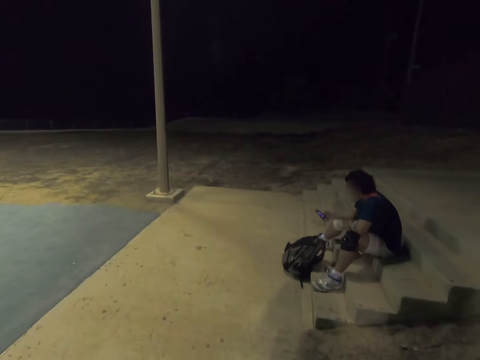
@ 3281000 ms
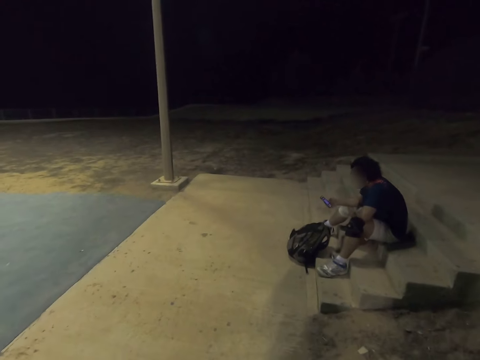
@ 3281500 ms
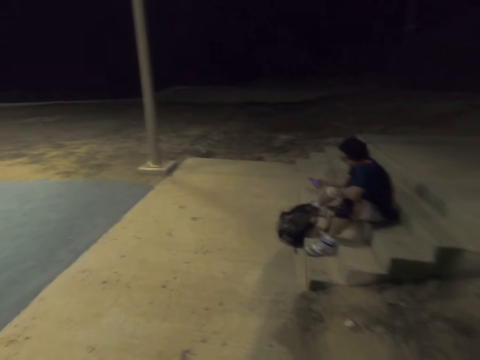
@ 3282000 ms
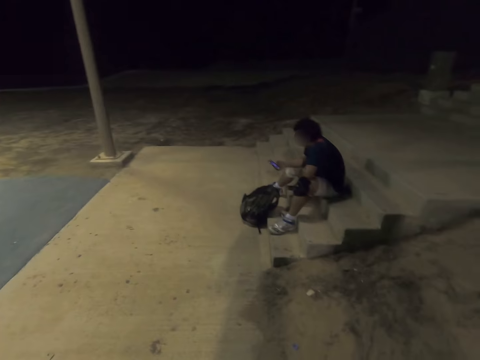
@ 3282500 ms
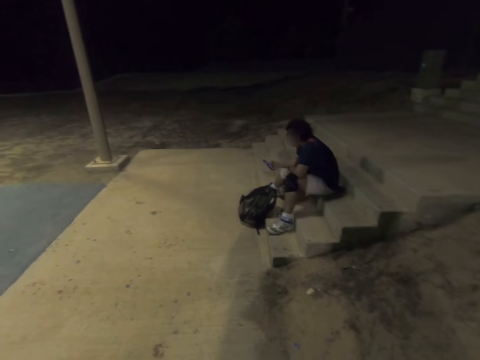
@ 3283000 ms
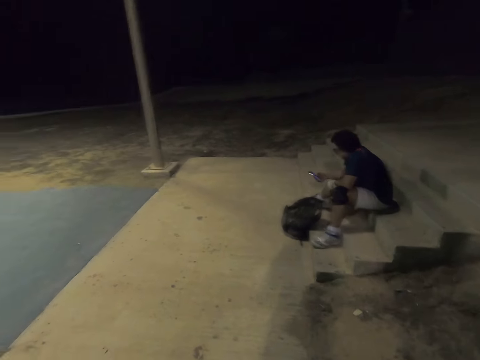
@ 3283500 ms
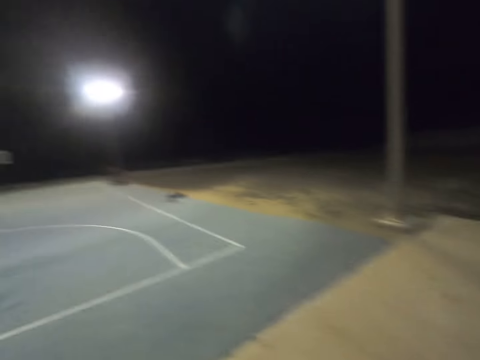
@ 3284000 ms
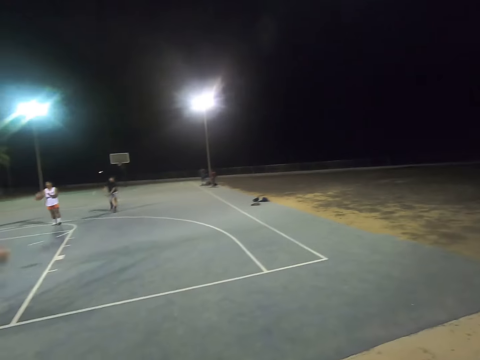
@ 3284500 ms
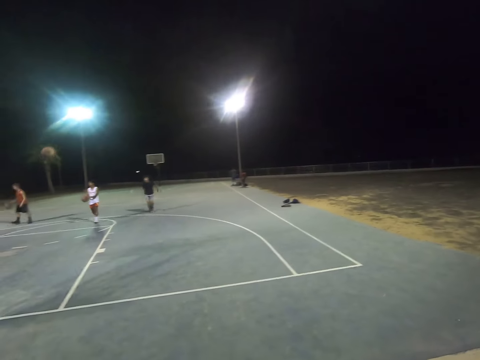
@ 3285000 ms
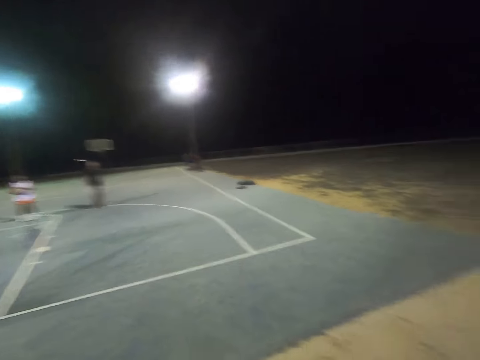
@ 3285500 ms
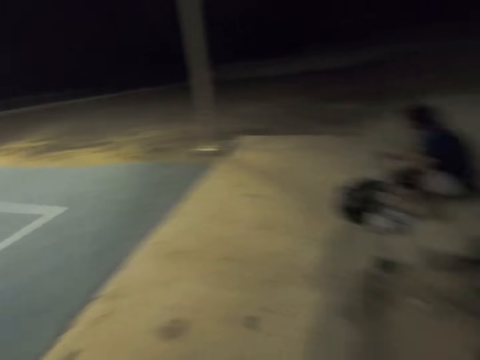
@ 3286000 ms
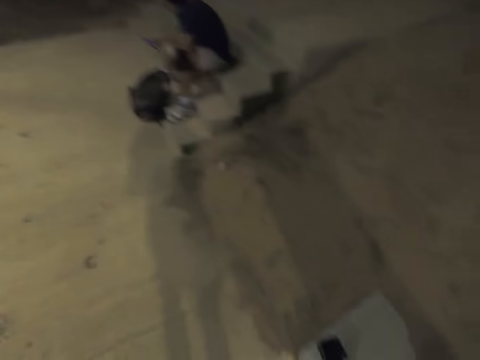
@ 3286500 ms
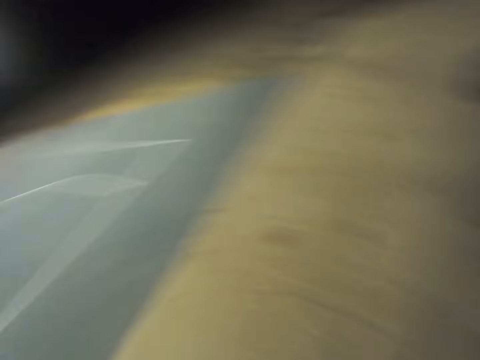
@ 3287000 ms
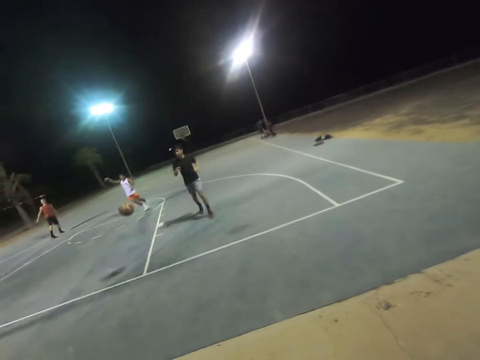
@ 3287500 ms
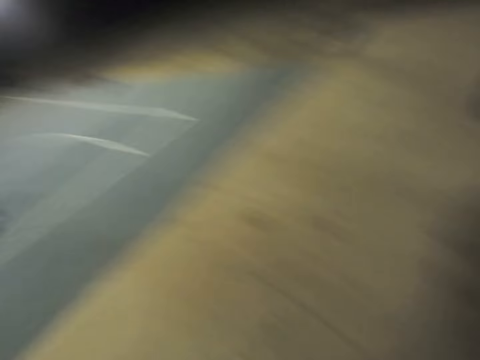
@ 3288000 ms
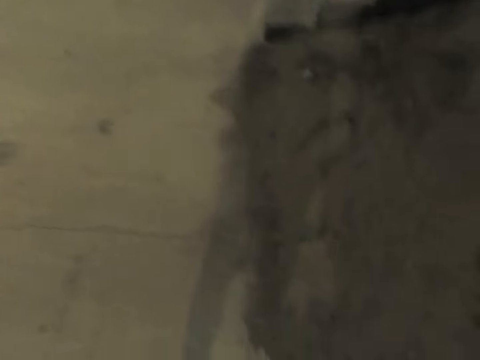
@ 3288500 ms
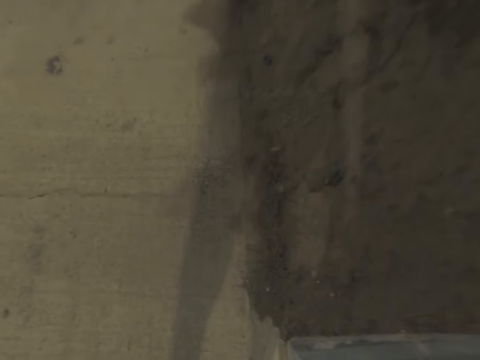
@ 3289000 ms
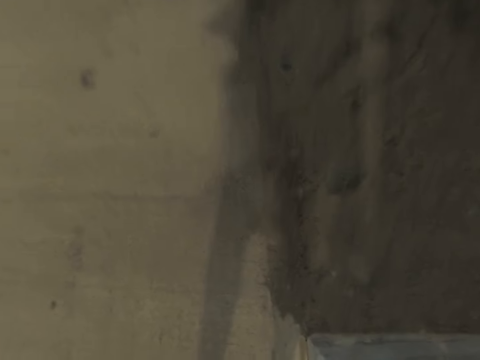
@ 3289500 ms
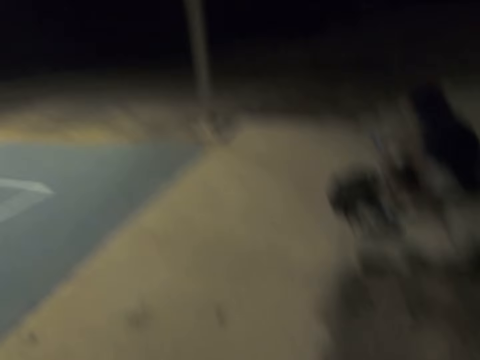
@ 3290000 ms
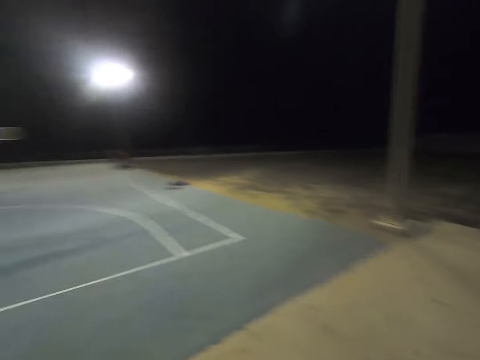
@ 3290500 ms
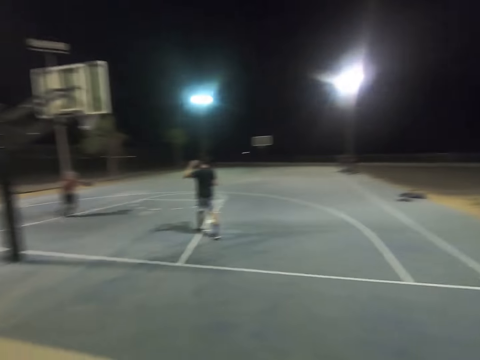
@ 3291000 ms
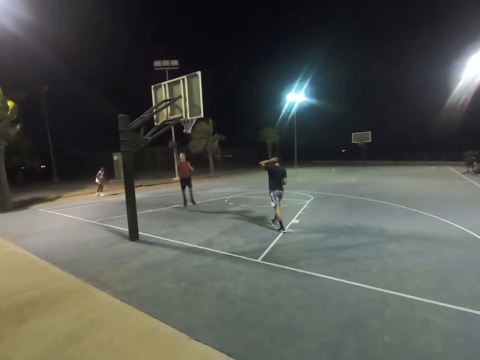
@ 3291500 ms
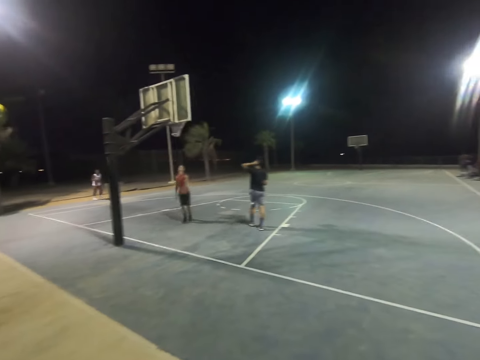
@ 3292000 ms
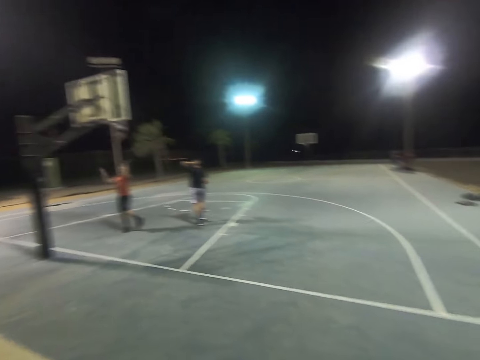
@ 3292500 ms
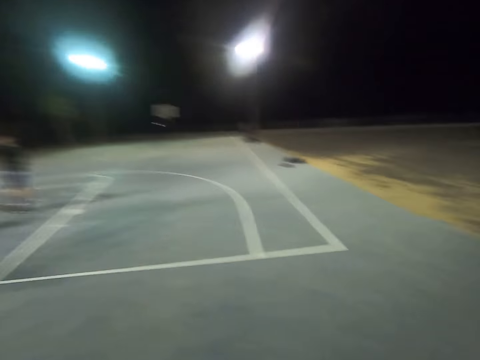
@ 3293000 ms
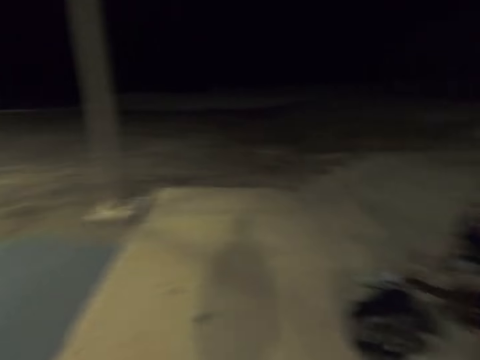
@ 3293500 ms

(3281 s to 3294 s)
The camera wearer looks at the man. They face the court. They look around. They bend down. They look around.

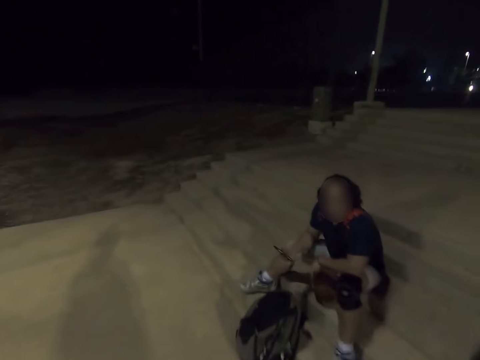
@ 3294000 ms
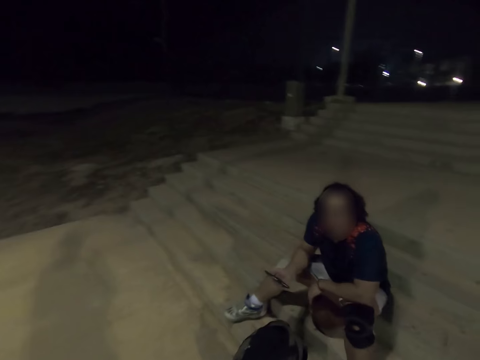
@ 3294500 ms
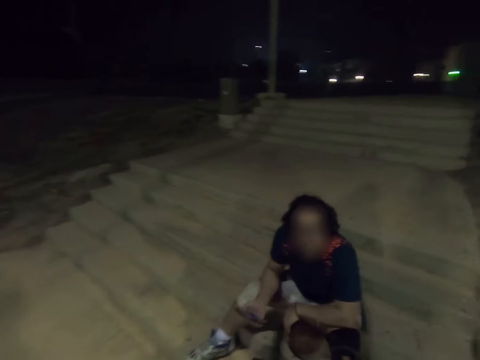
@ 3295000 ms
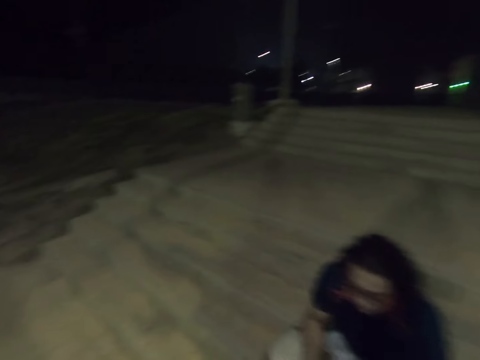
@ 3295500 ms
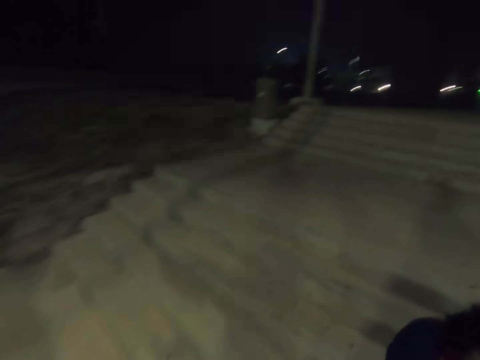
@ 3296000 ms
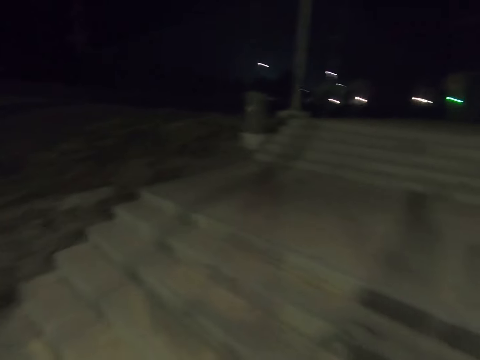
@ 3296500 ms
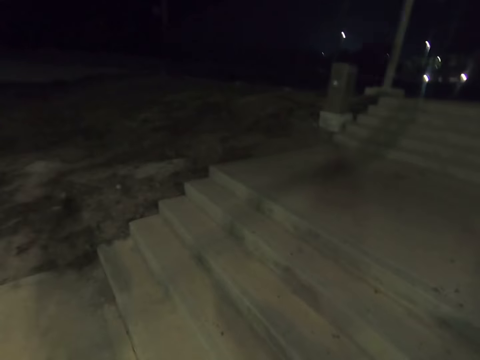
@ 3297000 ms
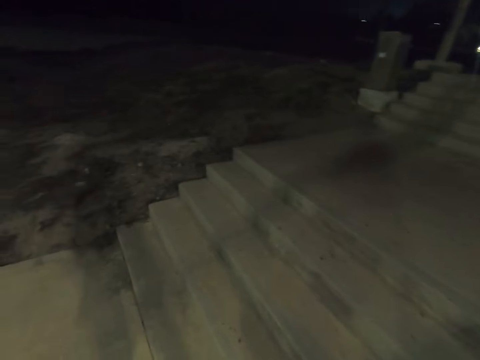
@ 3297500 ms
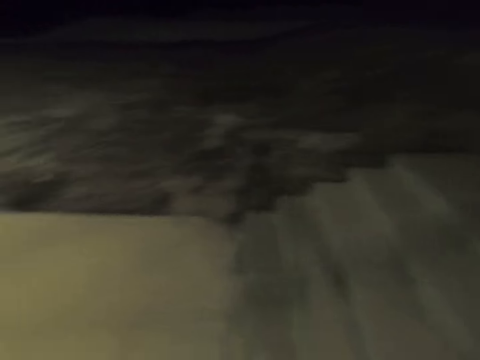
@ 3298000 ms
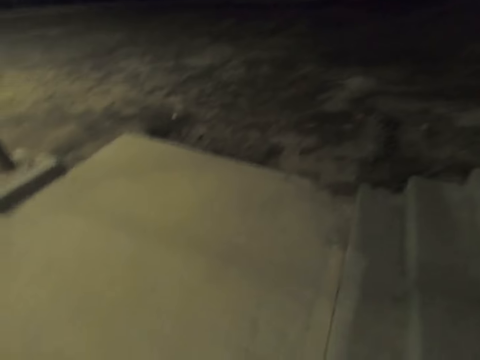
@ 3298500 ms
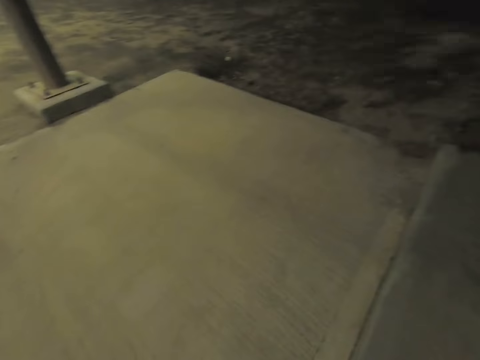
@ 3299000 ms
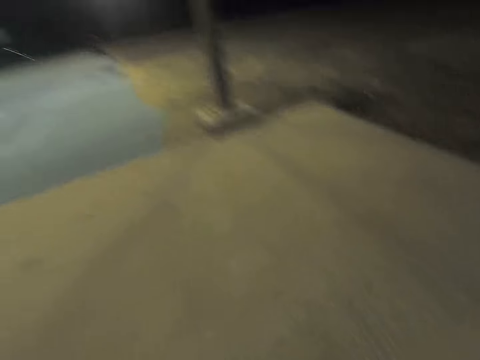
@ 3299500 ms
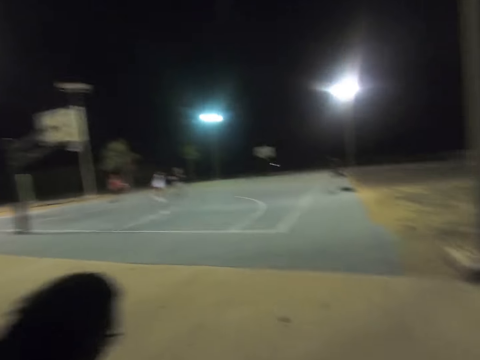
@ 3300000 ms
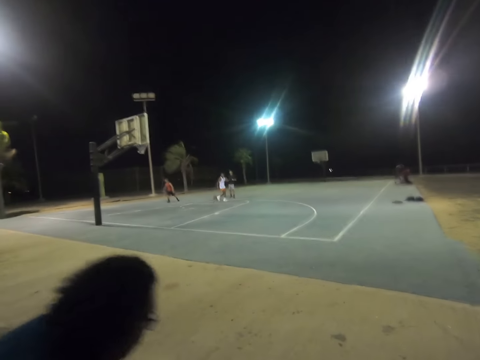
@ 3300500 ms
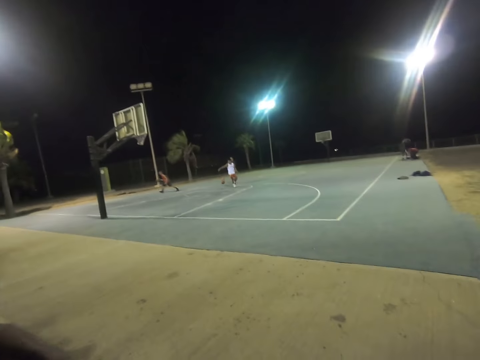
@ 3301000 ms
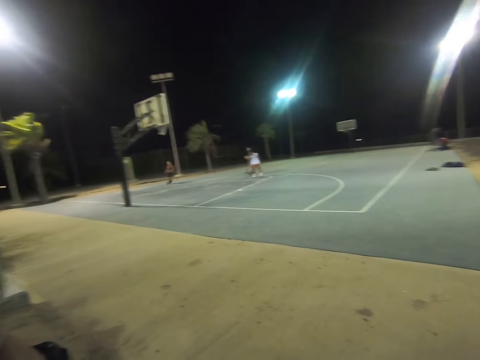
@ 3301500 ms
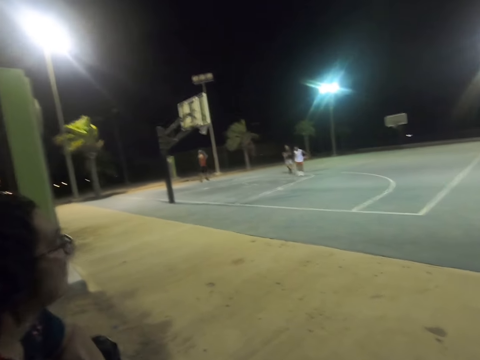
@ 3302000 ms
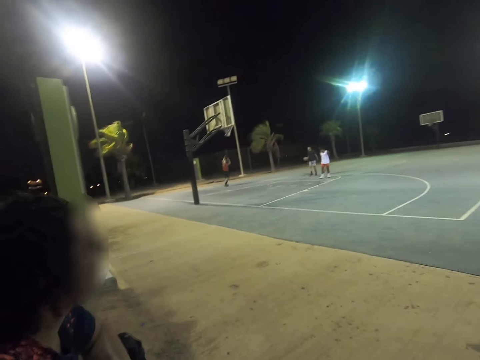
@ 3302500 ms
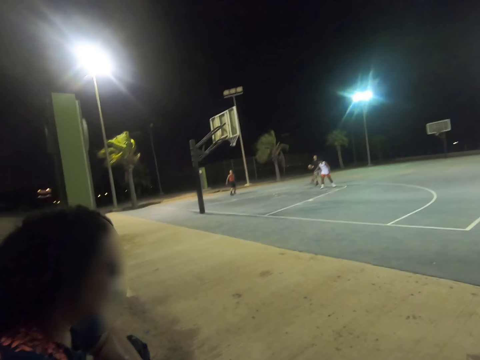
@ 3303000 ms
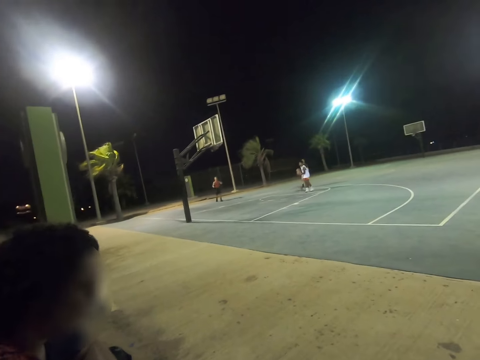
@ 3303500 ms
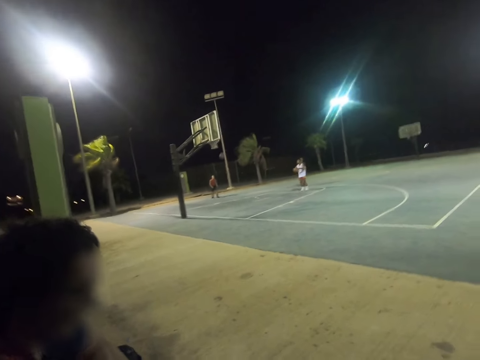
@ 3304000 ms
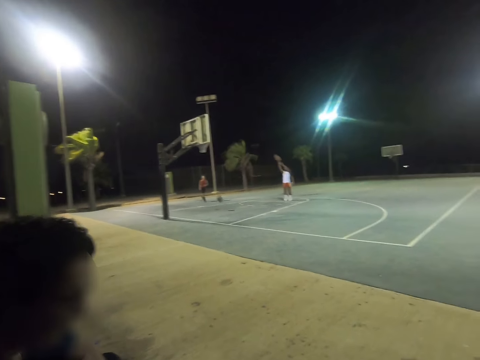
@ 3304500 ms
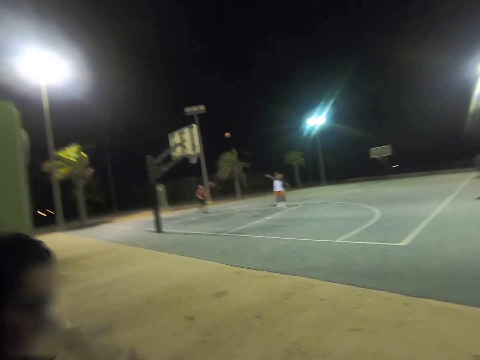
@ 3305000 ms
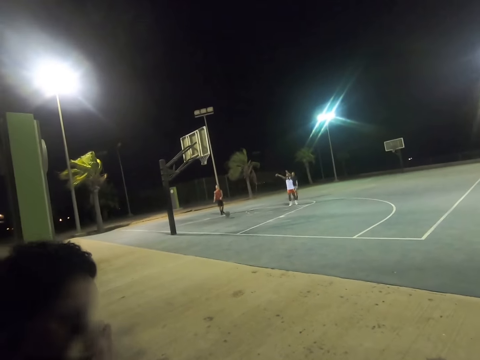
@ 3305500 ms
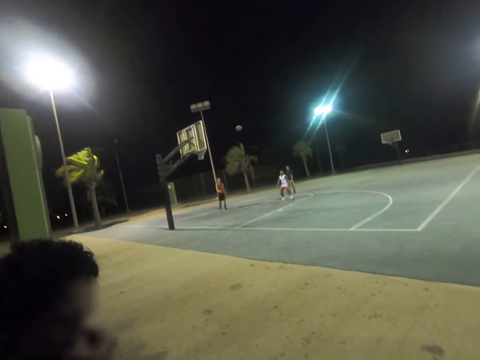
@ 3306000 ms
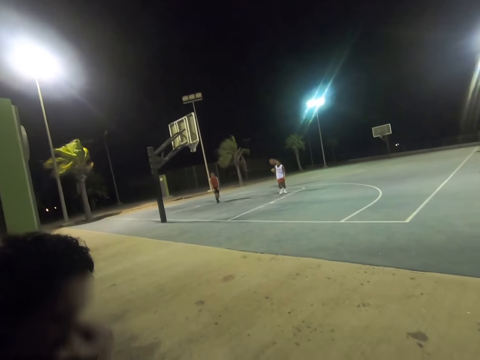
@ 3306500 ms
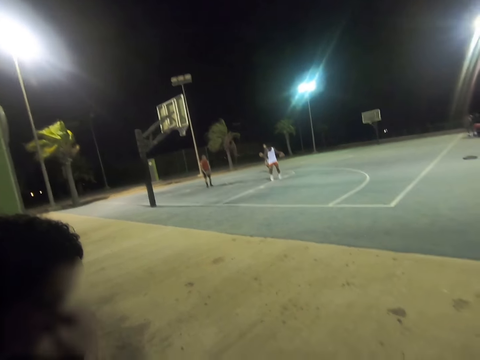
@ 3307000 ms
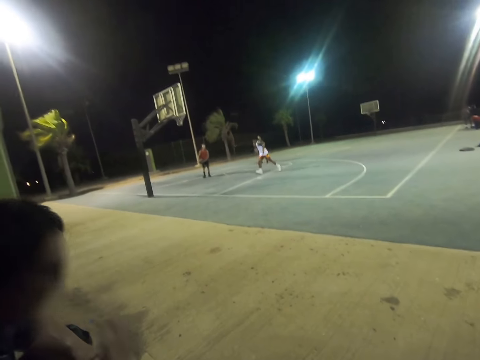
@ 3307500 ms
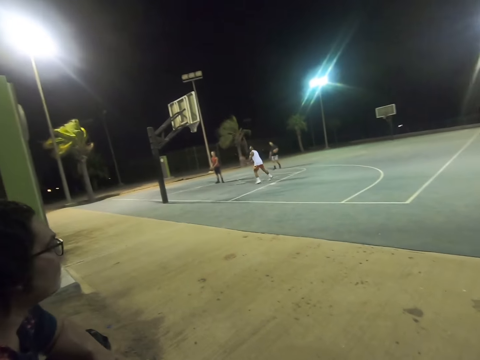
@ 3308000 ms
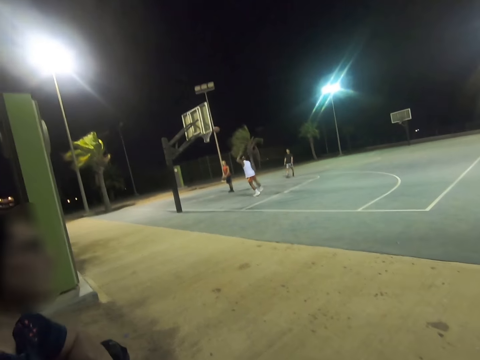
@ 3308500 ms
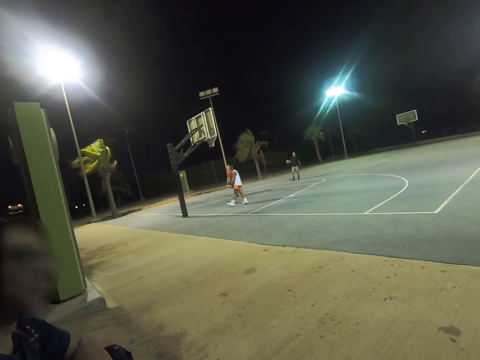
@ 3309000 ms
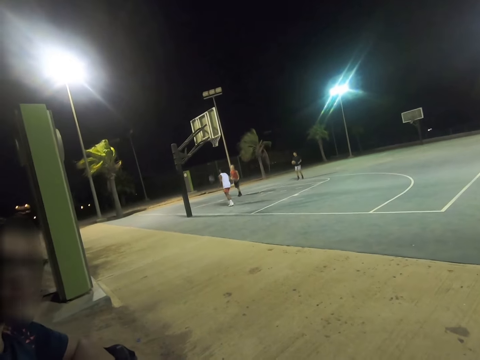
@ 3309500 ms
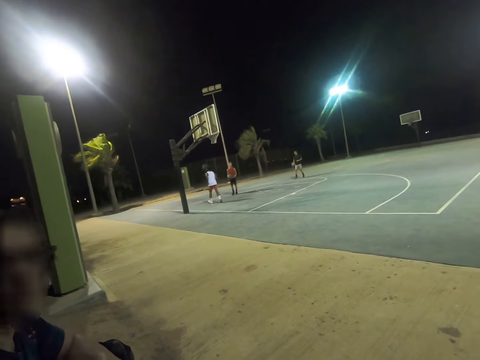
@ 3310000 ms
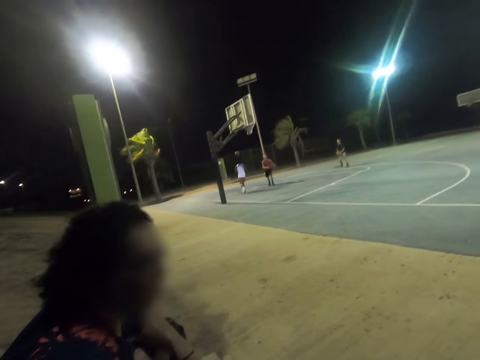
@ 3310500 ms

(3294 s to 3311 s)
The camera wearer walks. They go closer to a man. They sit on the stairs. They watch people play basketball. The man touches the face. The camera wearer watches the man play basketball.
